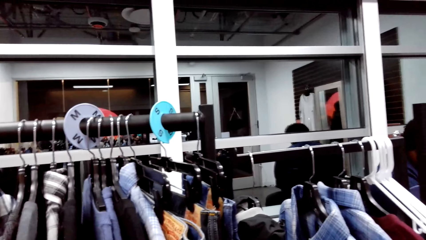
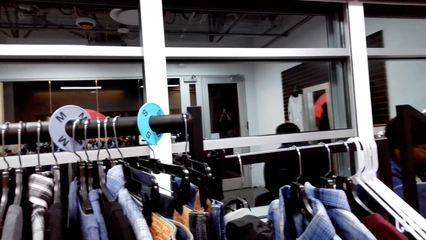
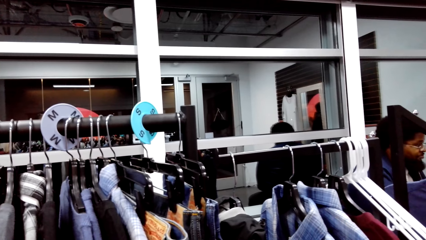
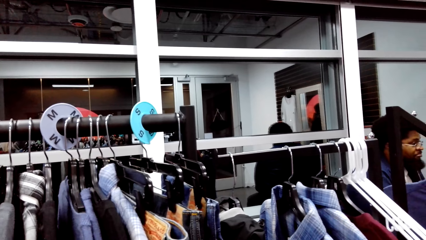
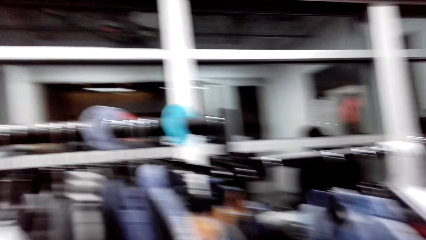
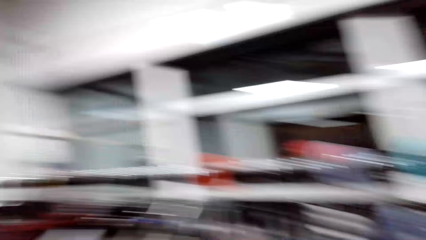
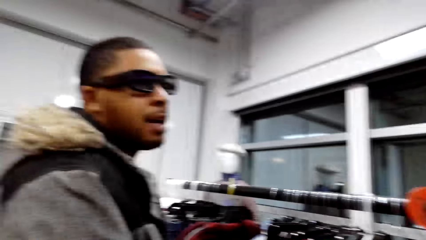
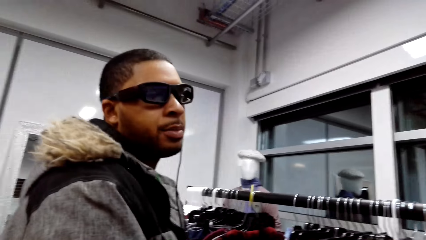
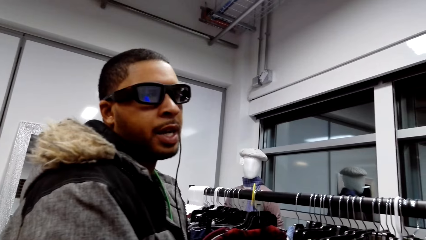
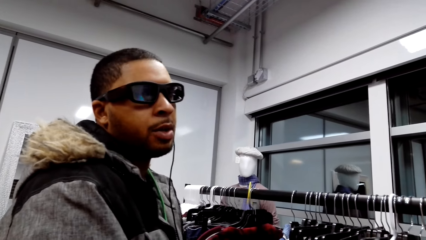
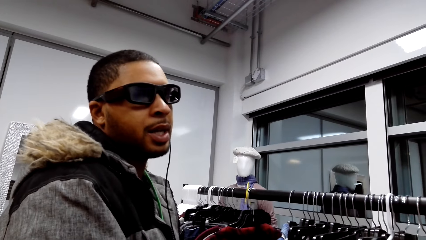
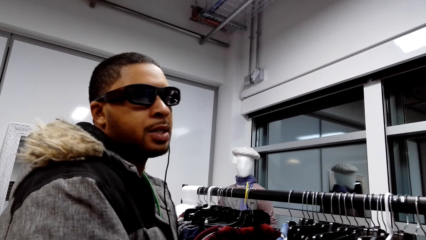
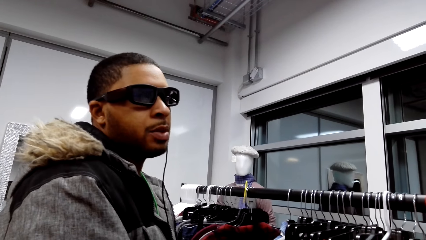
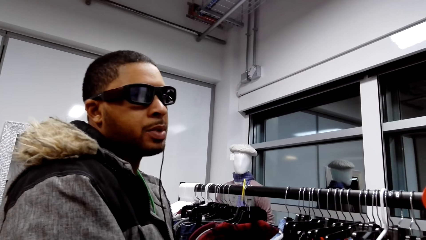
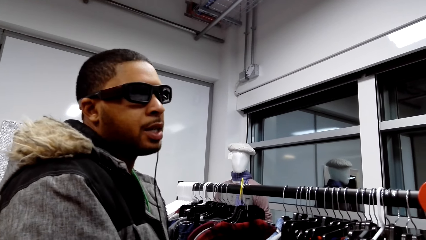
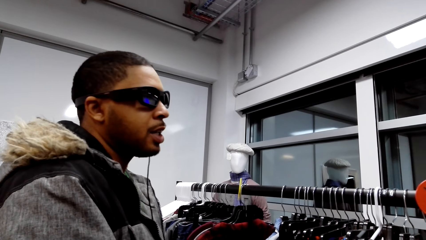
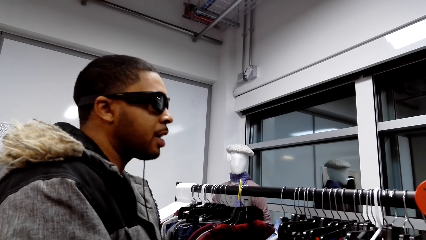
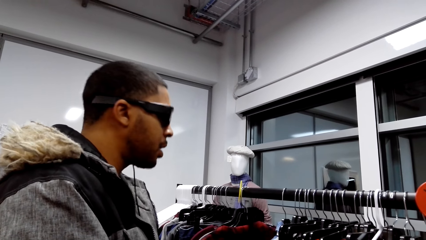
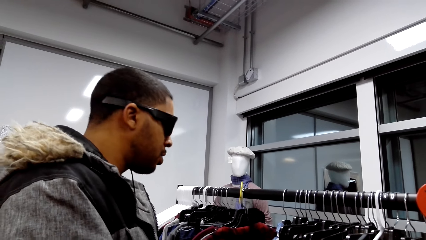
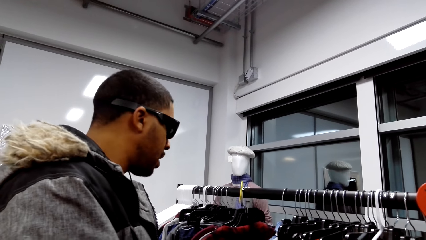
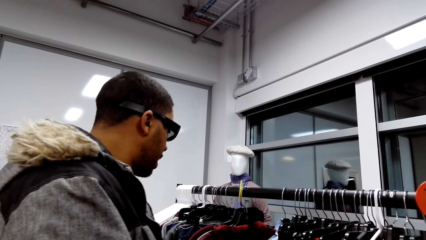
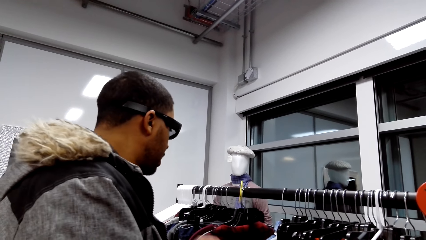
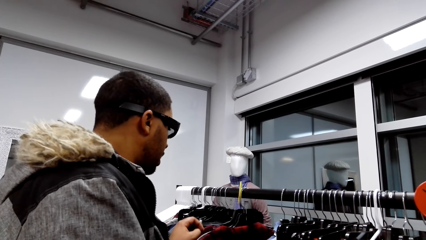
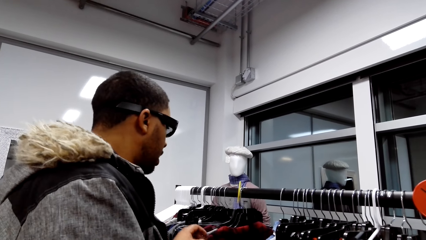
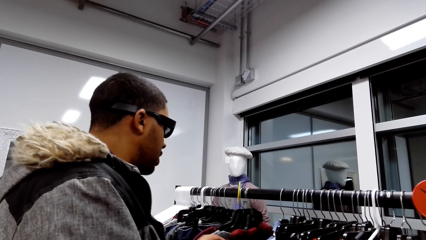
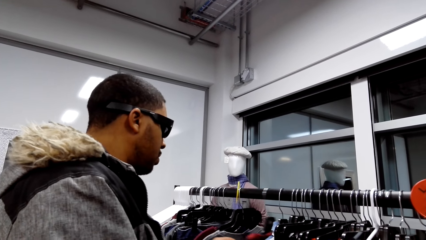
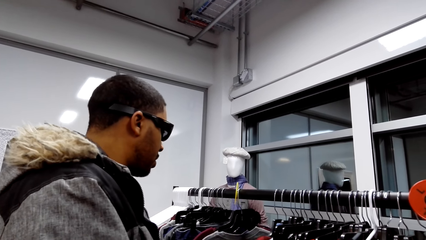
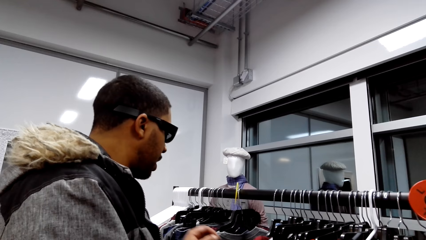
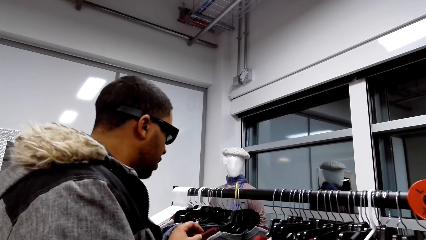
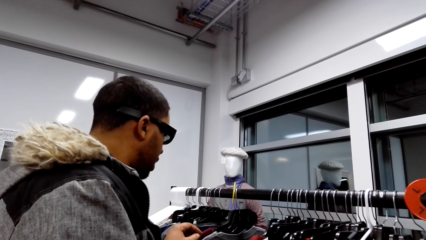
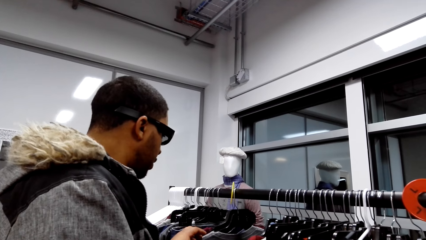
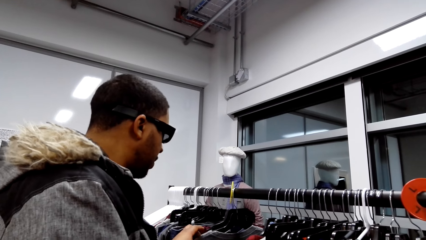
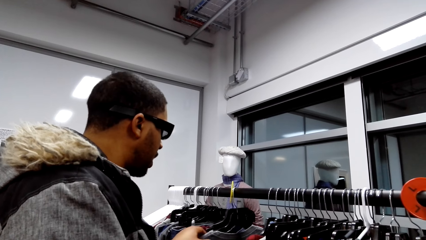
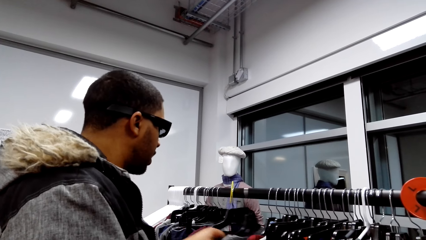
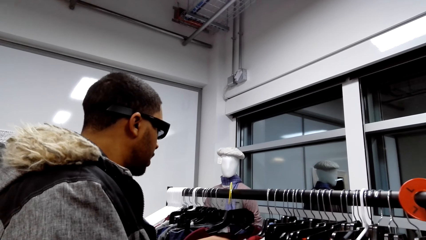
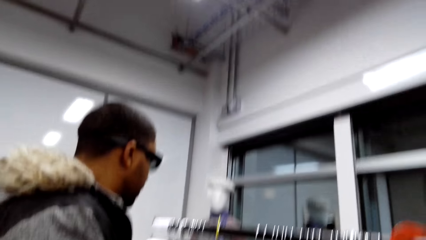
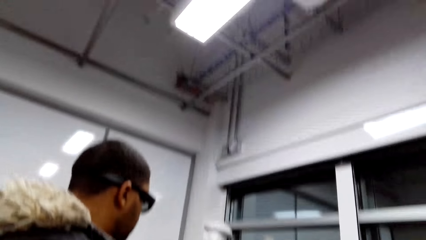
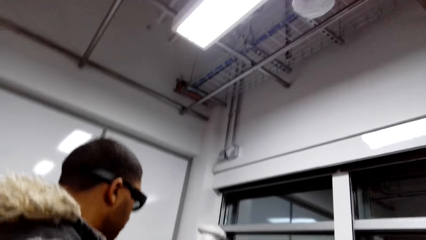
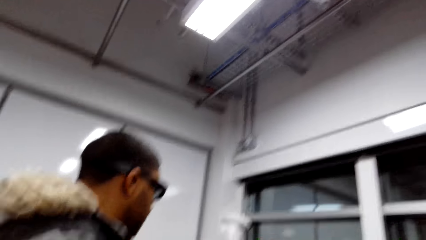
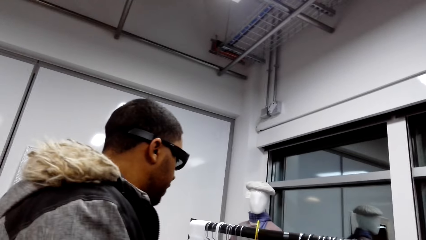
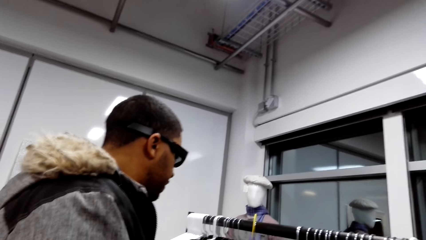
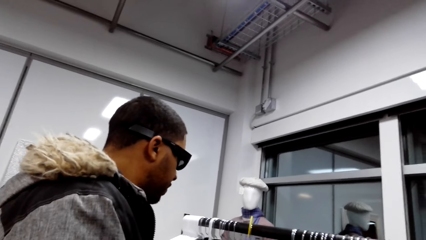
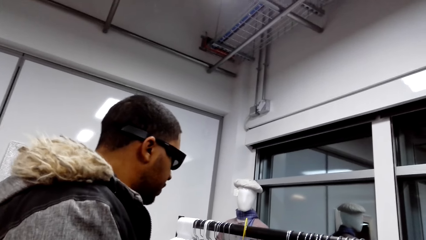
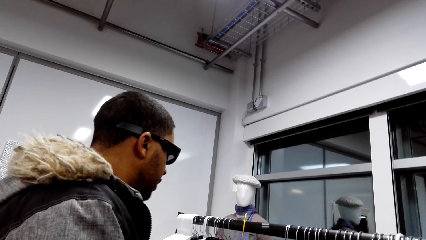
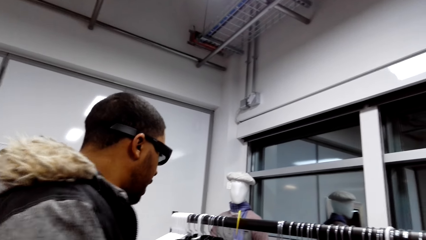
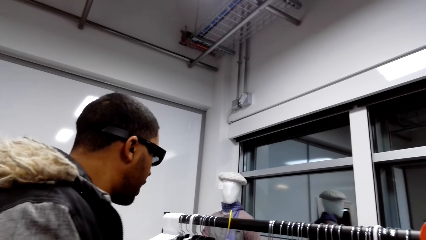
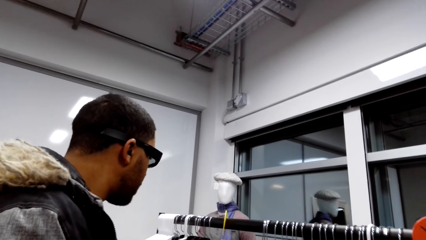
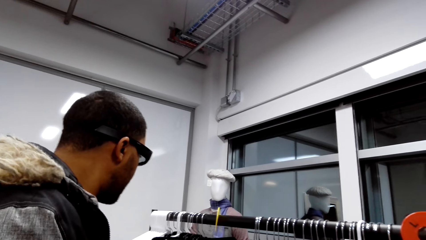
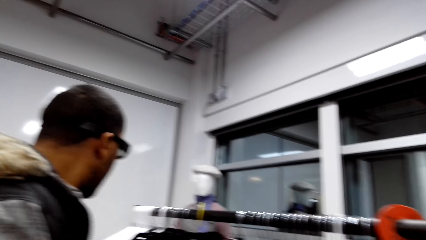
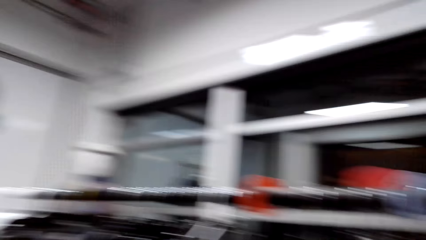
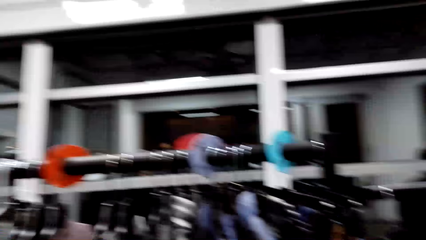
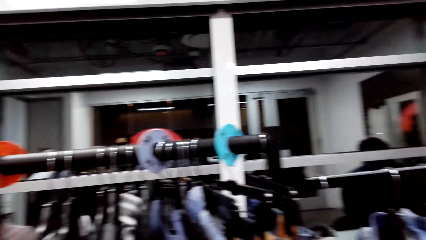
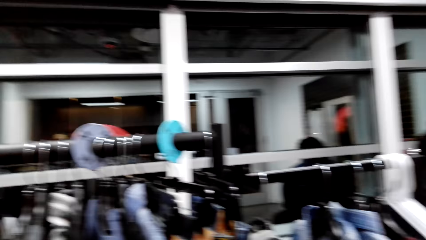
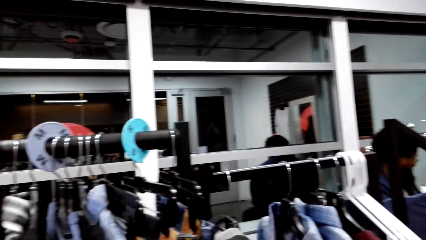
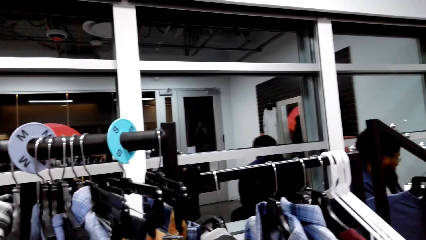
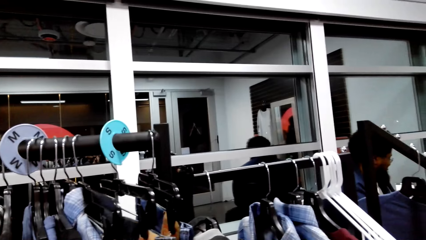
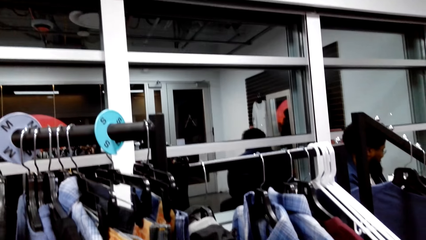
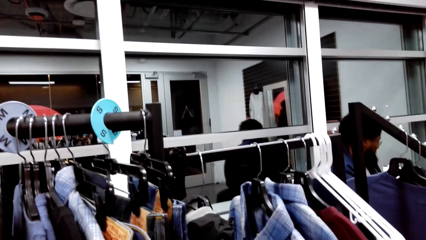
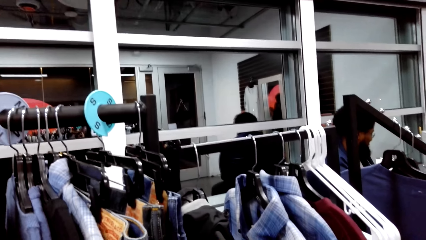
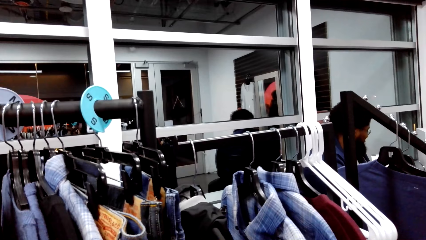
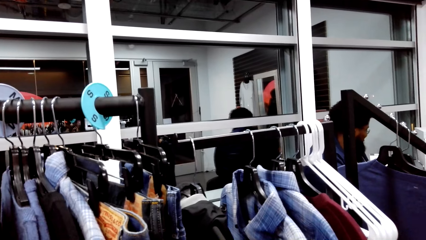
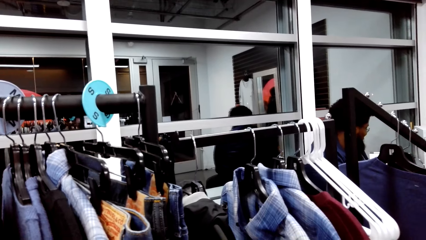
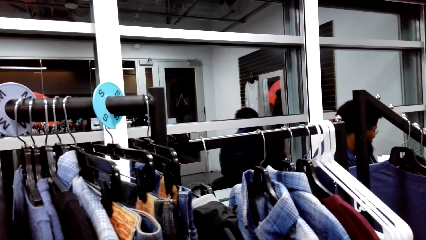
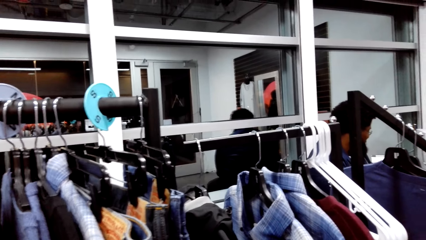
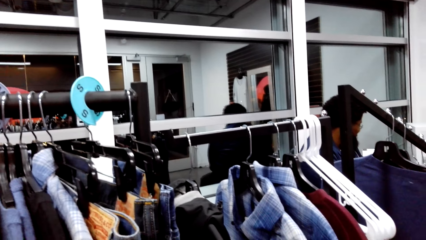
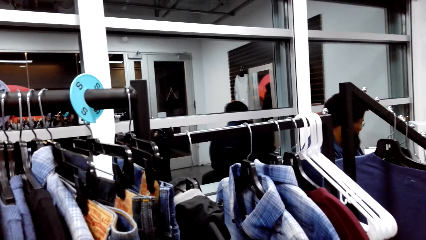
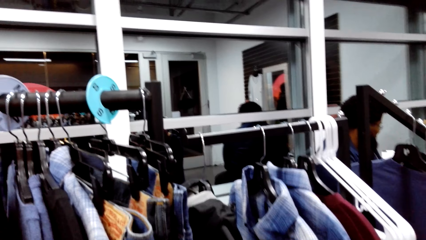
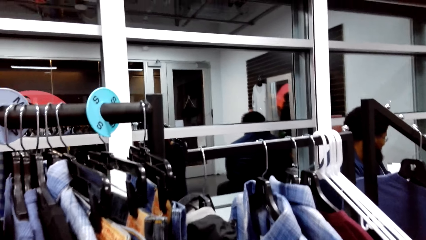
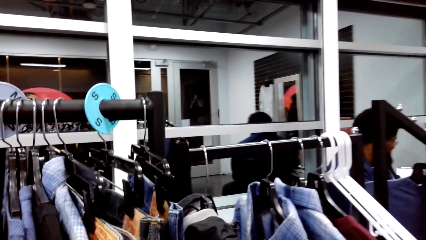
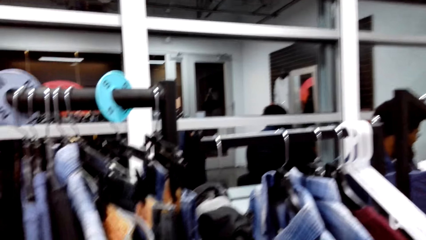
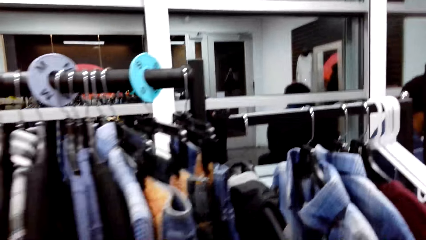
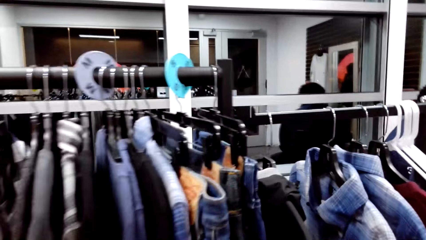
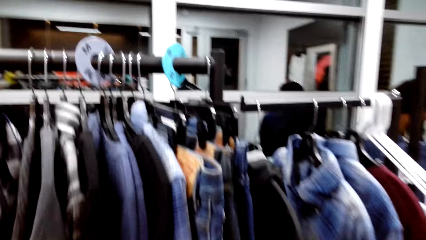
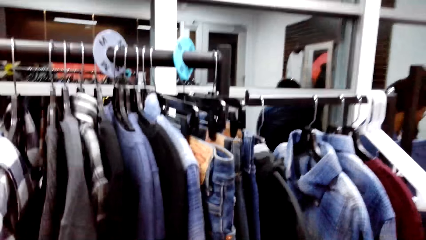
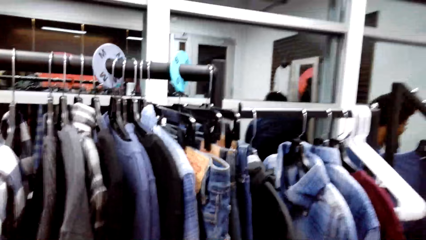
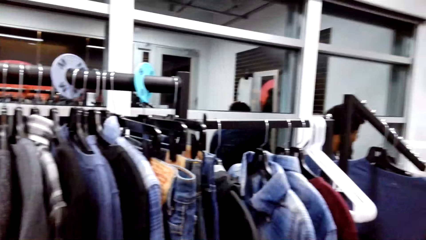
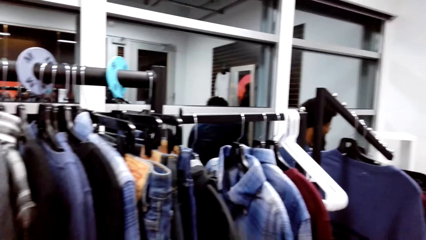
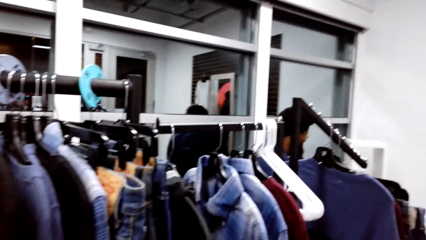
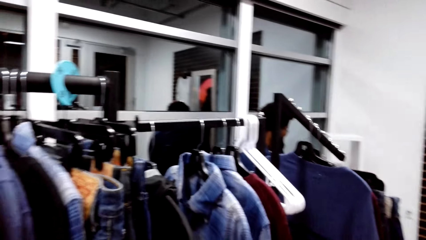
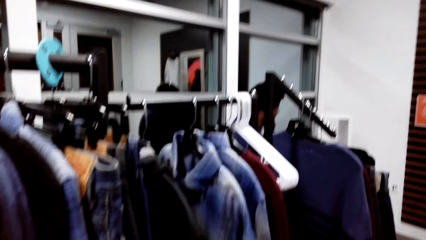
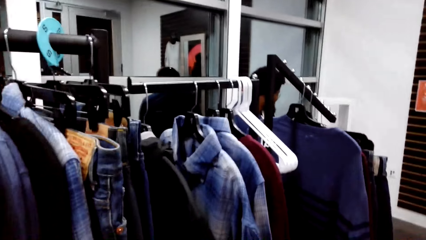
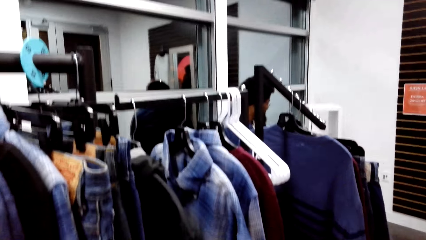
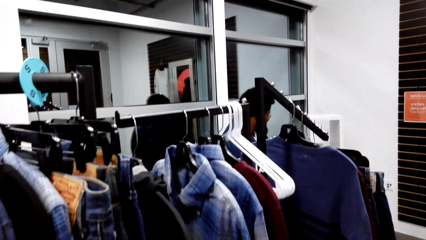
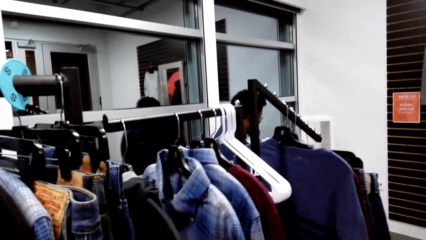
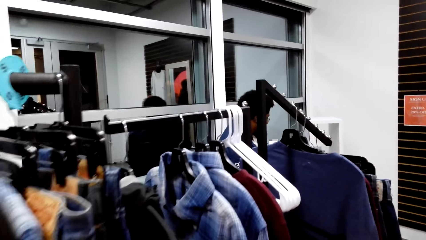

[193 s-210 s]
The camera wearer talks with a man. They look around. They look at the clothes on the display.
